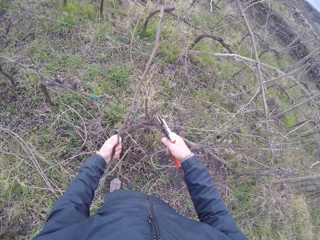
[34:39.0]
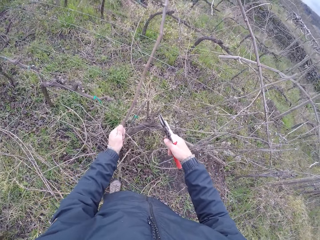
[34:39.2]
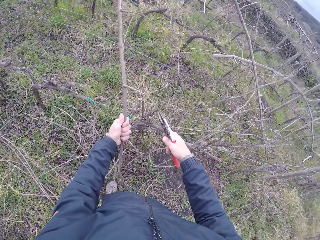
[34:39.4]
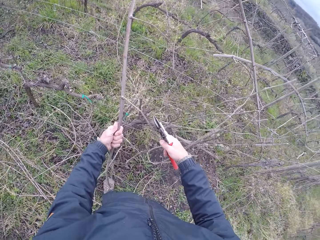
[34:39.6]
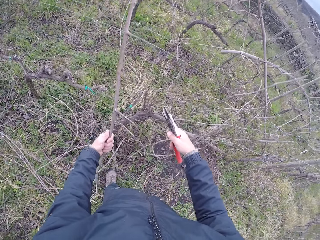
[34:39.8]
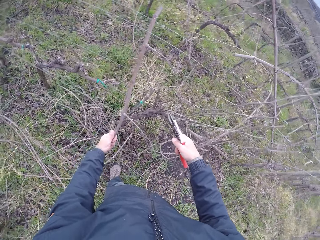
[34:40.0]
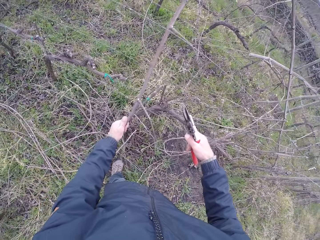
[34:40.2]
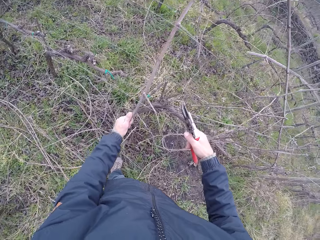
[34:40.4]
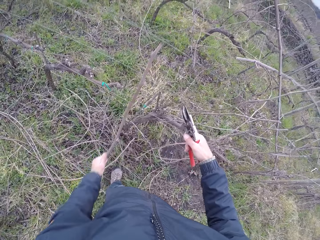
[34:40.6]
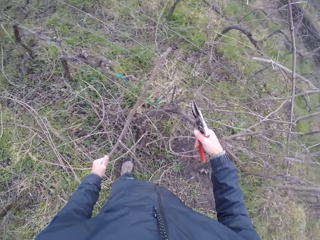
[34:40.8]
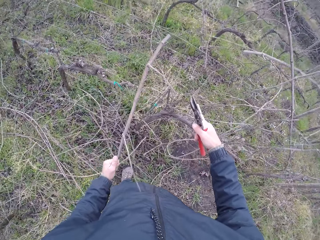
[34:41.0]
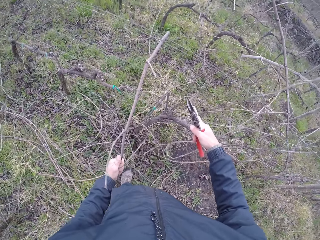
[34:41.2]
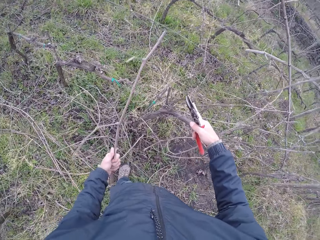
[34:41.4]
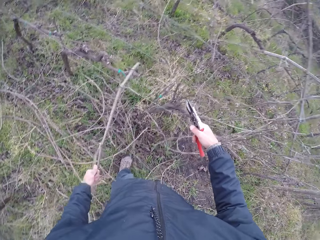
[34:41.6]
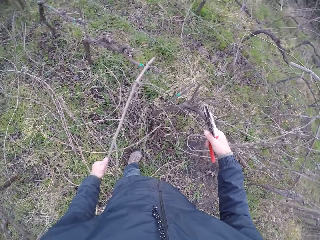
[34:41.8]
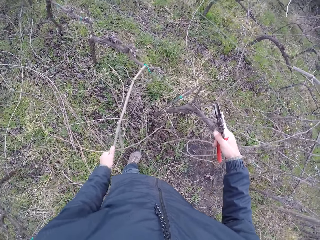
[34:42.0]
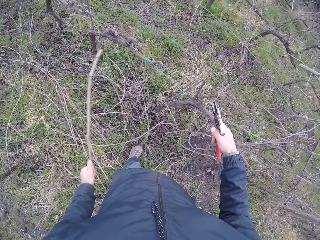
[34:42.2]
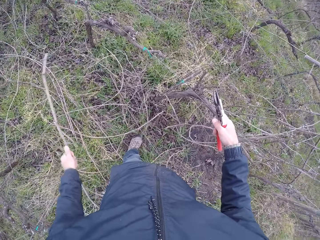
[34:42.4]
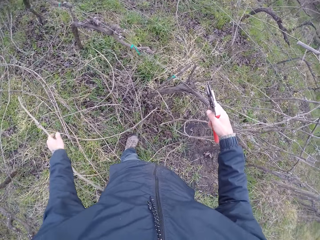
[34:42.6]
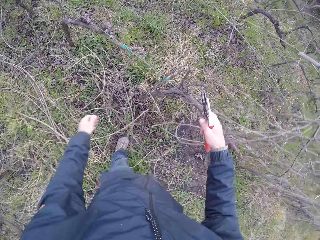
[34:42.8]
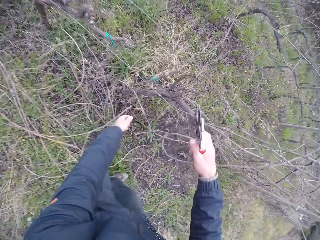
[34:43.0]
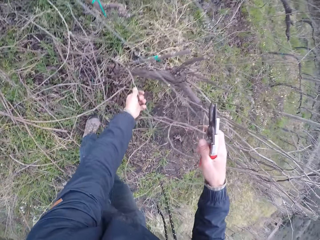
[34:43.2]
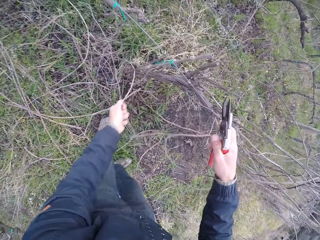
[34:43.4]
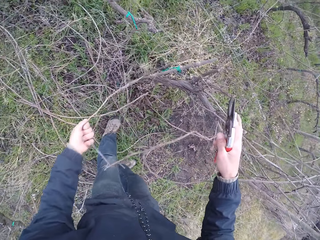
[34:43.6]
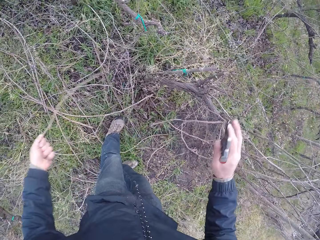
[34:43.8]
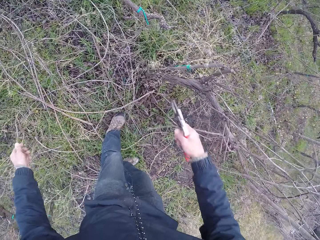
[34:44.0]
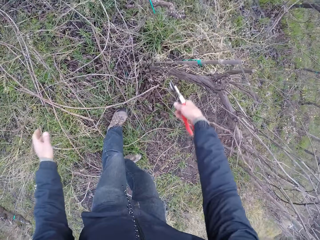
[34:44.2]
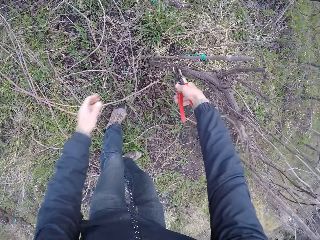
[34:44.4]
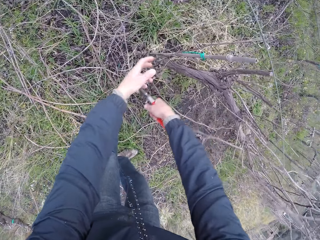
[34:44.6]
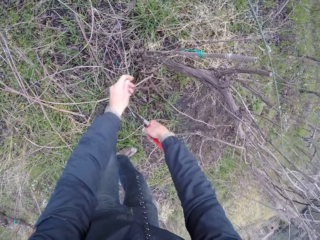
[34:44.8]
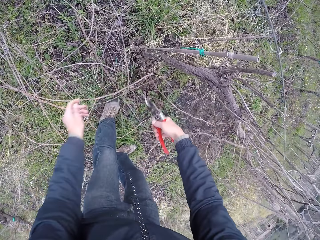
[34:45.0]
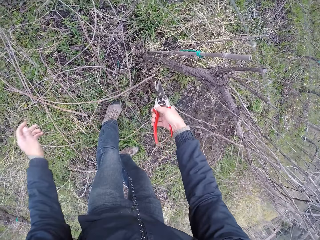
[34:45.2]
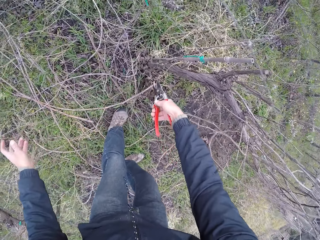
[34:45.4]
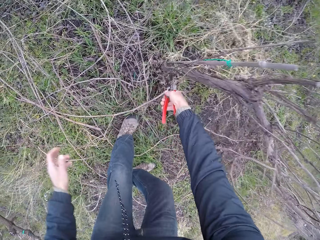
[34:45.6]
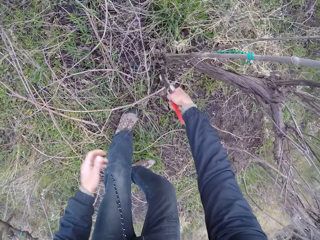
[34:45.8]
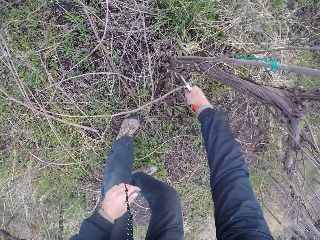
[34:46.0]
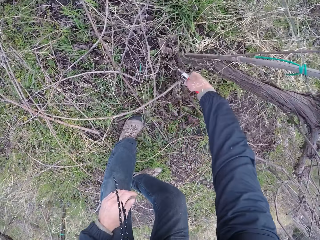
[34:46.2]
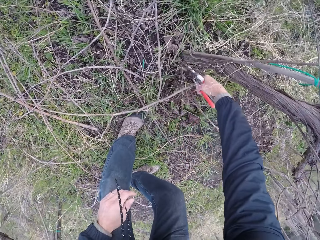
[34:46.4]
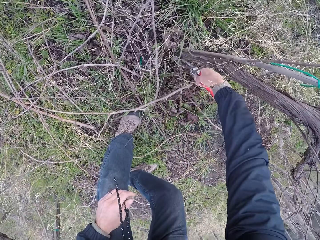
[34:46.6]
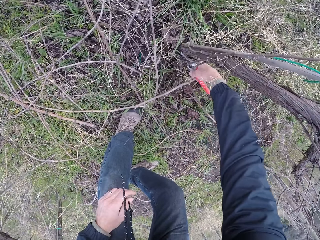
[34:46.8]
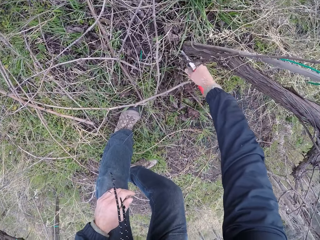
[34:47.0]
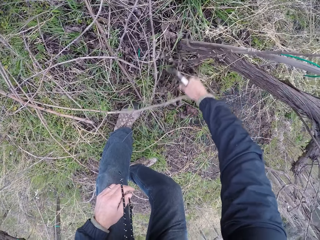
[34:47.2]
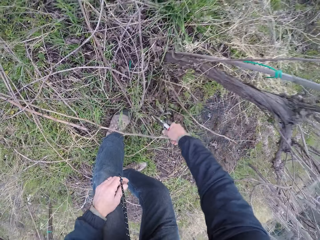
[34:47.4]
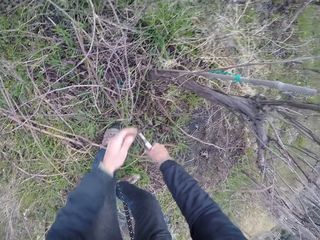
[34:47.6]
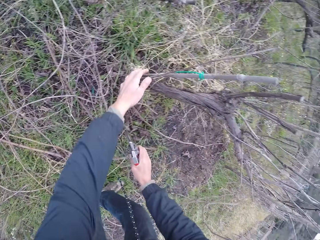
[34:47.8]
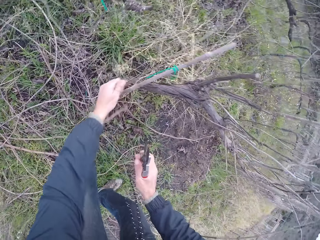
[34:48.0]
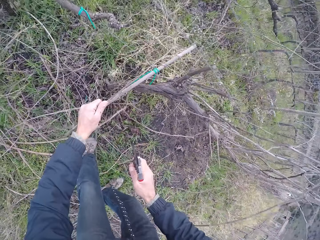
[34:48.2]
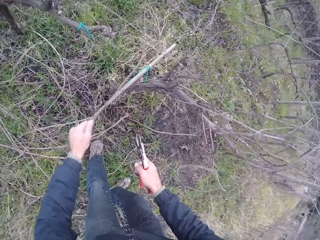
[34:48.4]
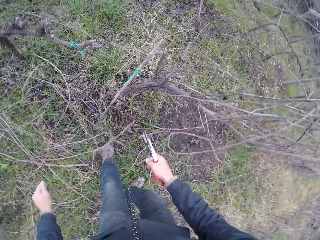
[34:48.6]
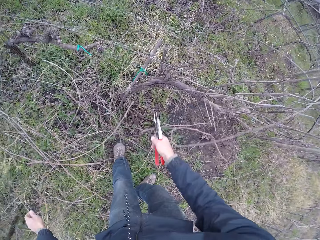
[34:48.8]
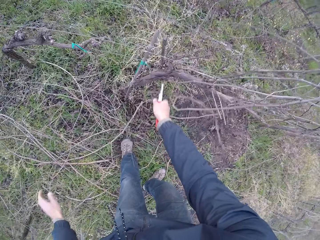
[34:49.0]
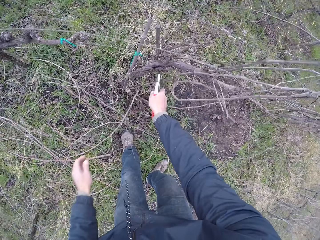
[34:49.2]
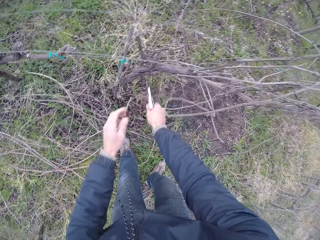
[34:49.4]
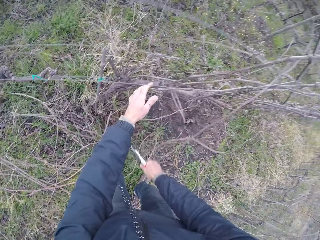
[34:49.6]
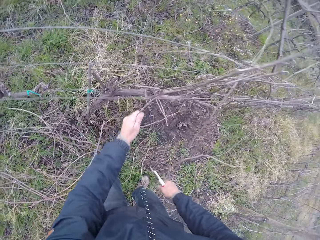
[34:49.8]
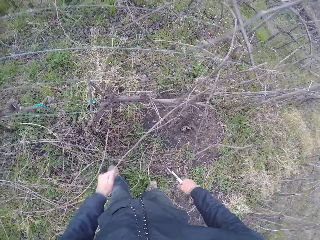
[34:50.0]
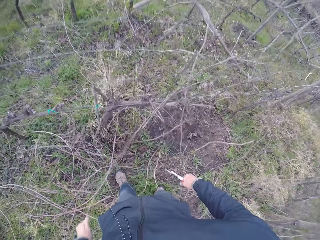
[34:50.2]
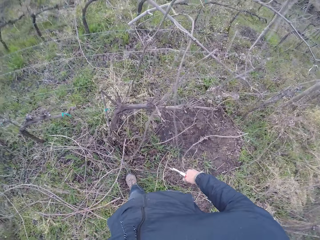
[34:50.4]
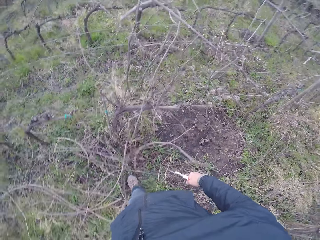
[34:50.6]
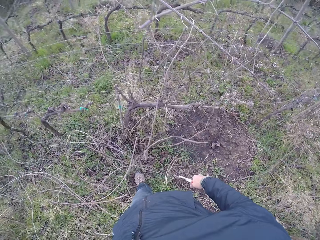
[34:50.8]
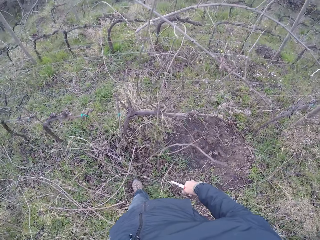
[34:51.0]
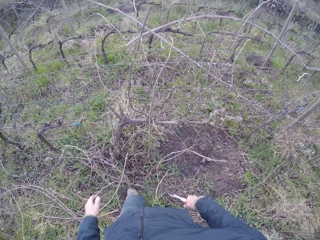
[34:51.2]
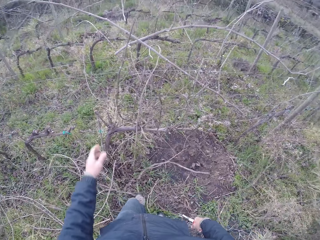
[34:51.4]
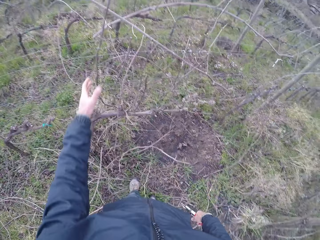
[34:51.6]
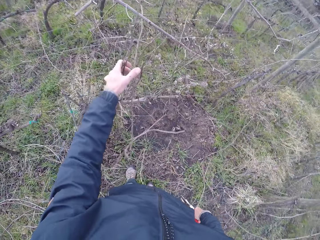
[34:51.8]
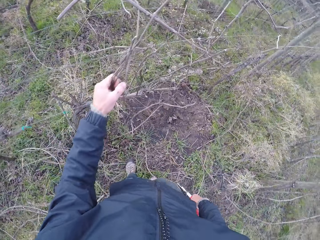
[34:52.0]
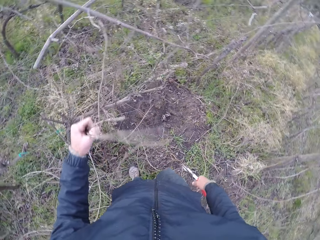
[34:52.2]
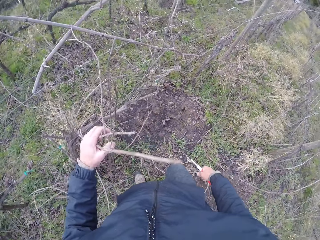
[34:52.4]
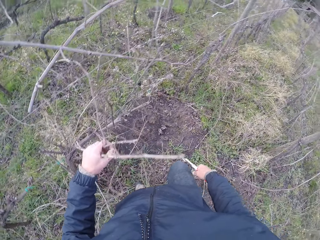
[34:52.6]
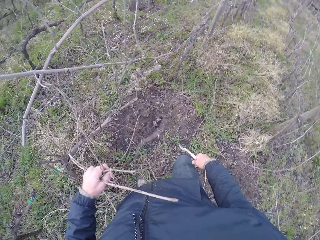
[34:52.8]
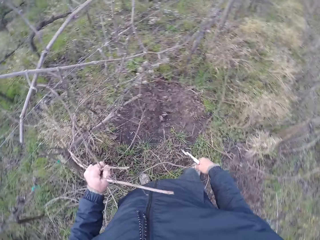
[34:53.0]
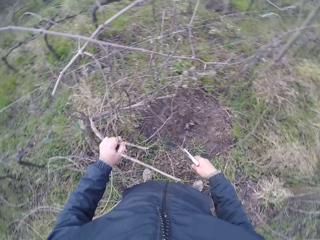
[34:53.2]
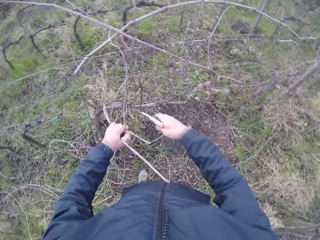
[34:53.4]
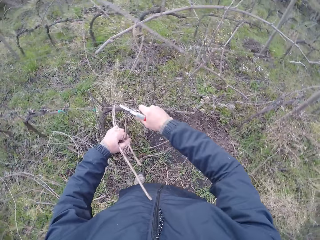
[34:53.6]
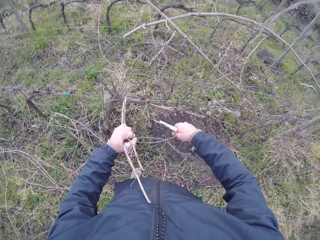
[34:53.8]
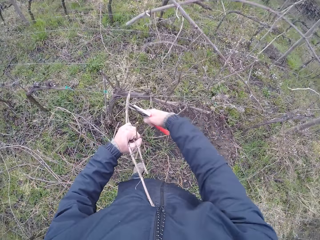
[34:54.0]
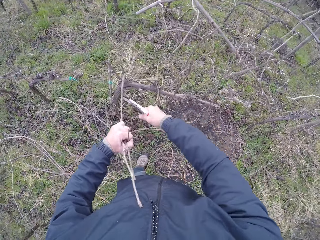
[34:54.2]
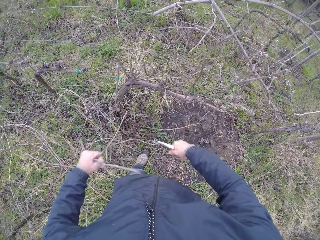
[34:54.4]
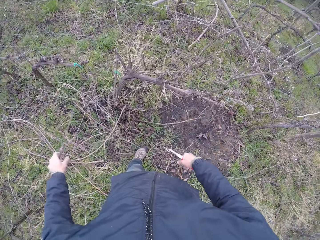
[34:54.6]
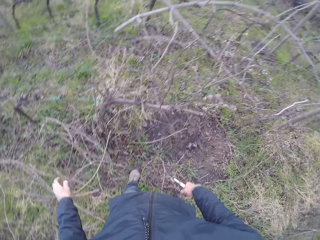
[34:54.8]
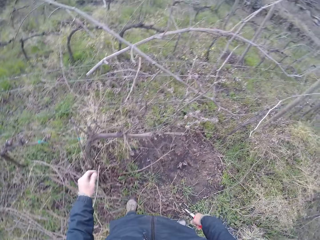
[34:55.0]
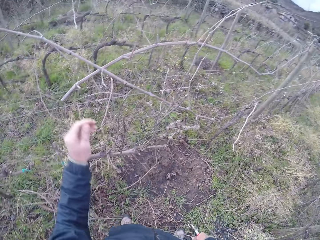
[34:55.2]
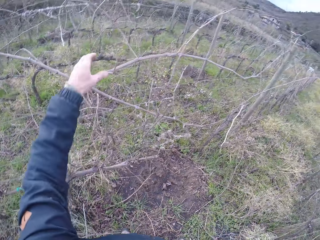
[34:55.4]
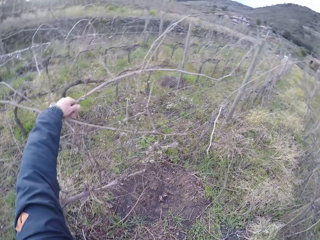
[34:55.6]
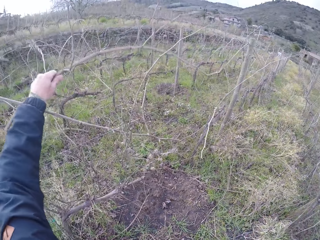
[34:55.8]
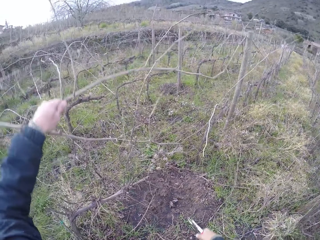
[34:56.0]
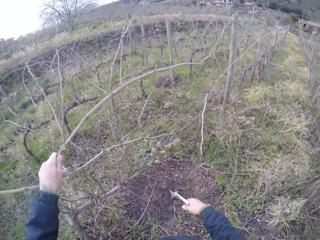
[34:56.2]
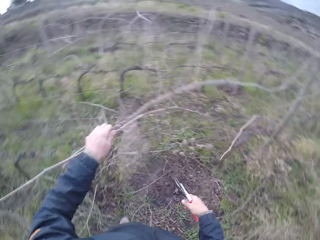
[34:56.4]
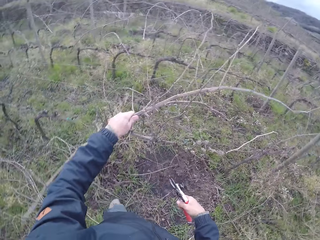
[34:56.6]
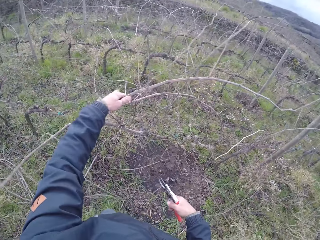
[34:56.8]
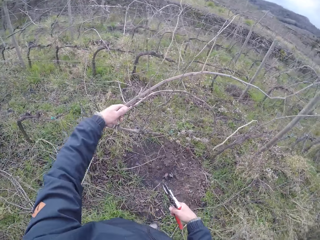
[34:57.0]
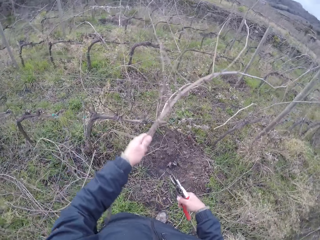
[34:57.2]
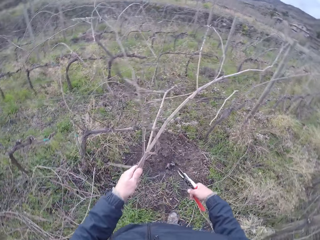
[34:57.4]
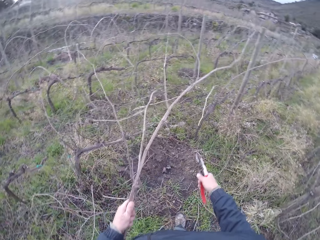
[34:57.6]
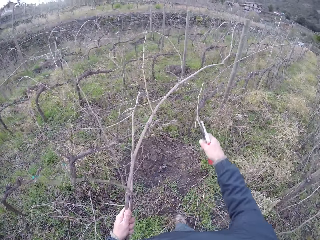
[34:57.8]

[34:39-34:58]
The camera wearer drops the stick in his left hand on the floor. He drags a stick from the barbed wire with his left hand. He drops the stick in his left hand on the floor. He cuts some stick branches with the pliers in his right hand. He drags a stick from the barbed wire with his left hand. He drags a stick from the barbed wire with his left hand. He drags some sticks from the barbed wire with his left hand. He cuts the stick in the barbed wire with the pliers in his right hand. He cuts the stick in the barbed wire with the pliers in his right hand again. He drops the stick in his left hand on the floor. He drags a stick from the barbed wire with his left hand.

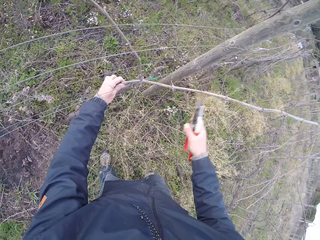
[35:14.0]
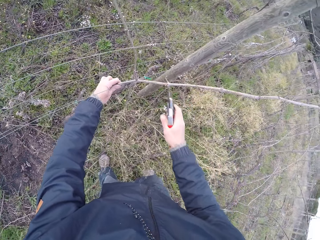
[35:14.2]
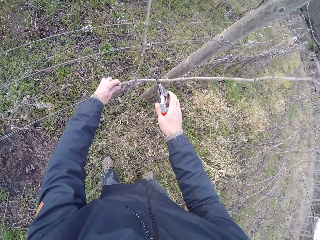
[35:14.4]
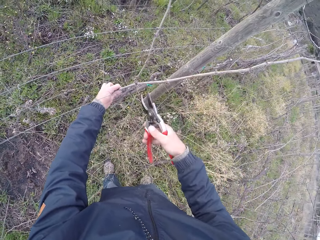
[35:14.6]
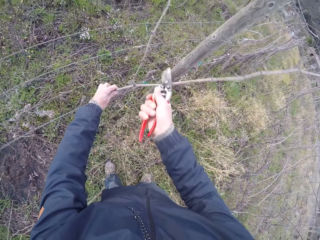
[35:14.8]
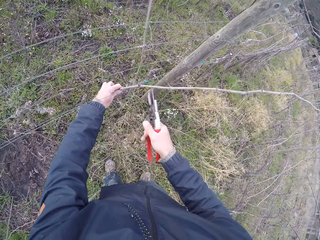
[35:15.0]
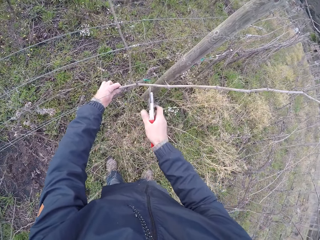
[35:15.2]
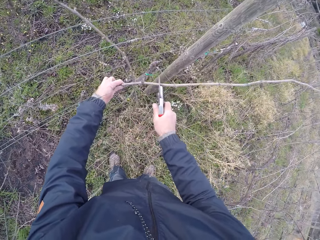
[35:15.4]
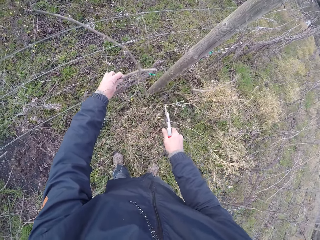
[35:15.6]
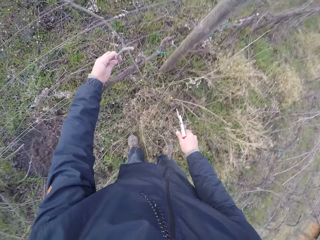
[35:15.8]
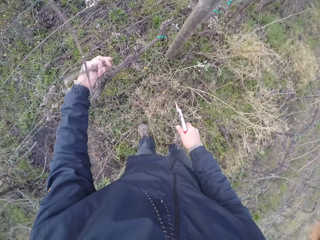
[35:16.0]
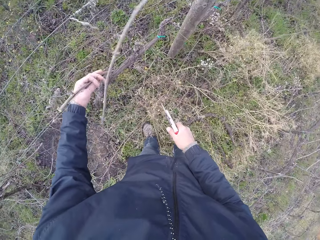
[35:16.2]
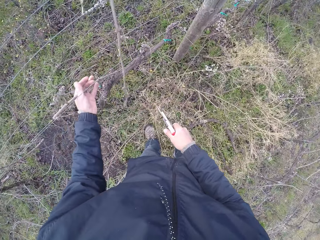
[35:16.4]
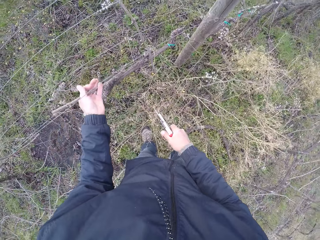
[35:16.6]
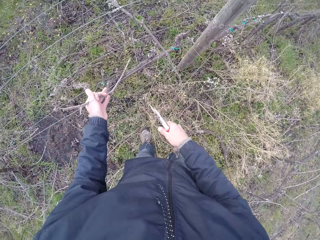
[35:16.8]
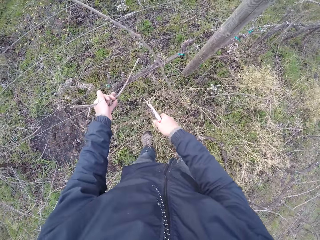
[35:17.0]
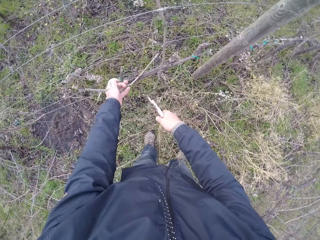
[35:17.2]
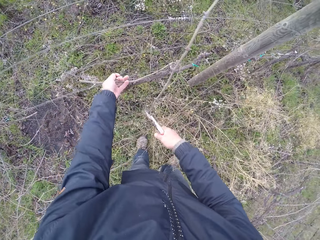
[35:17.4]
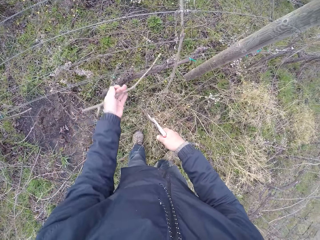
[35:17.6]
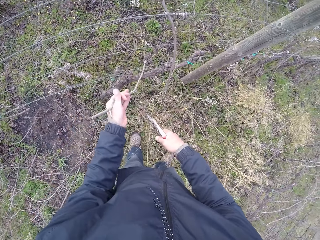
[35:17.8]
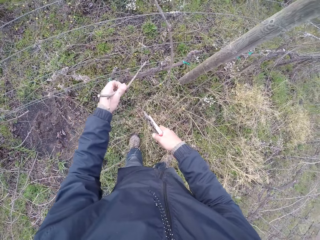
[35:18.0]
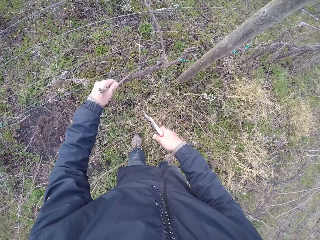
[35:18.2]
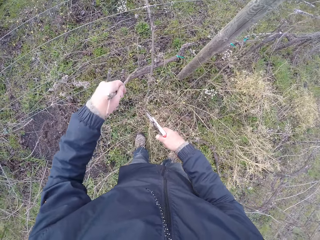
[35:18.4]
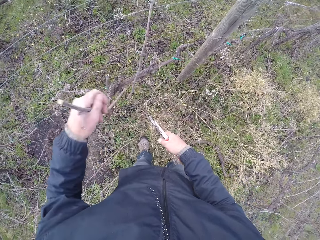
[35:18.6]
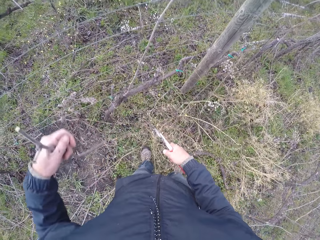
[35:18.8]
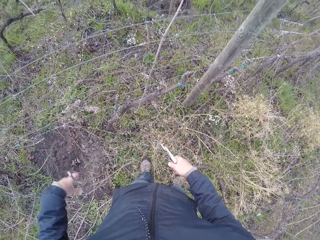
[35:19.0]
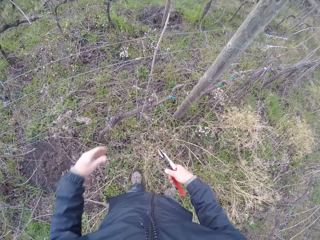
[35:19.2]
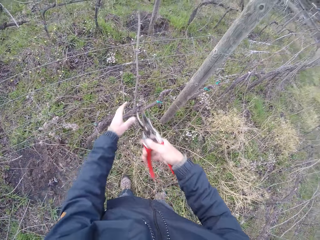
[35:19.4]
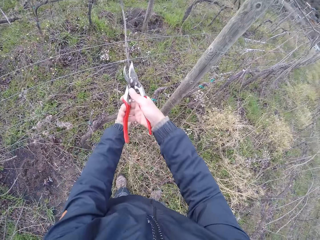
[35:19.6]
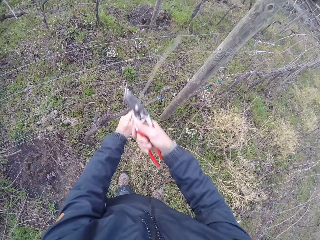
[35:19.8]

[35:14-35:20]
The camera wearer cuts some branches of the stick in the barbed wire with the pliers in his right hand. He cuts the stick in the barbed wire with the pliers in his right hand. He drags the stick from the barbed wire with his right hand. He drops the stick in his left hand on the floor.
